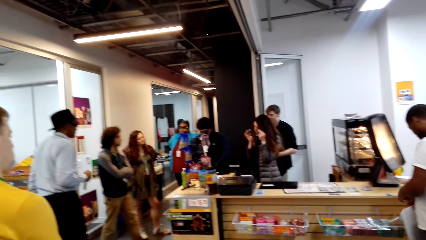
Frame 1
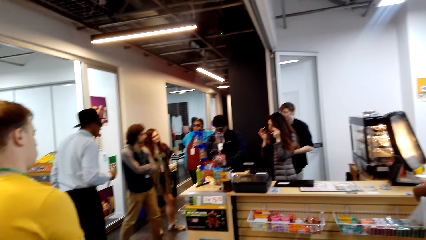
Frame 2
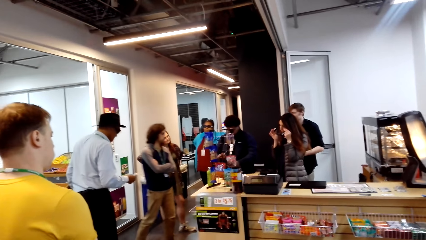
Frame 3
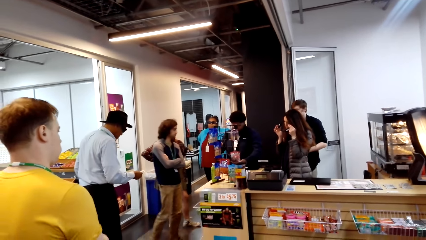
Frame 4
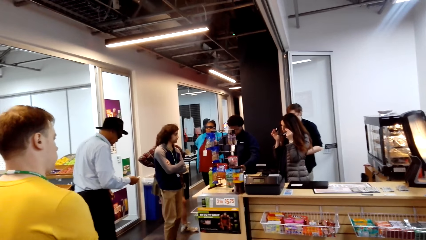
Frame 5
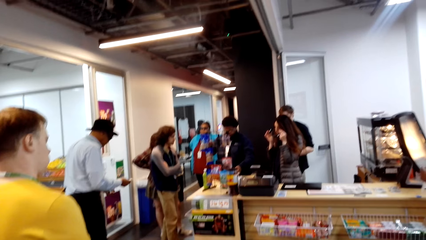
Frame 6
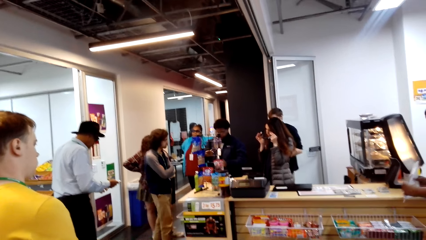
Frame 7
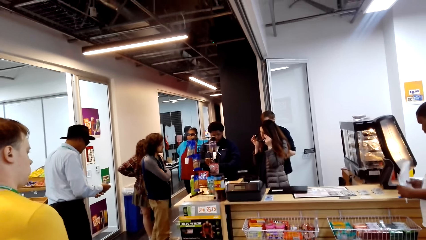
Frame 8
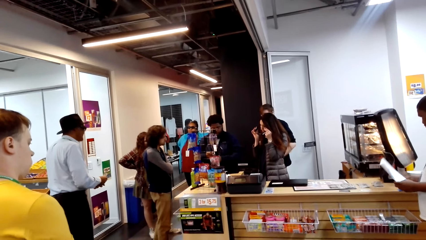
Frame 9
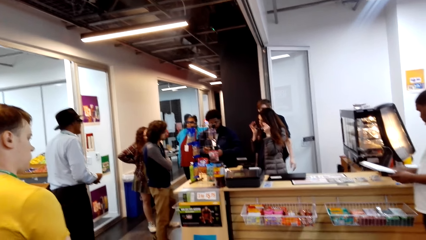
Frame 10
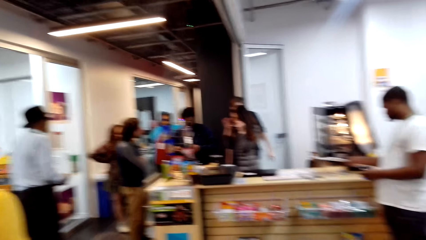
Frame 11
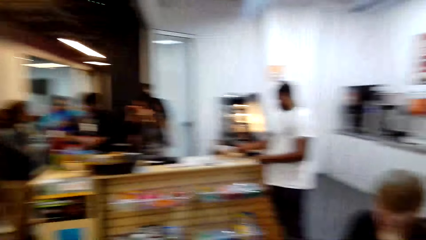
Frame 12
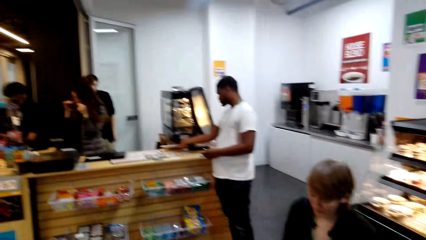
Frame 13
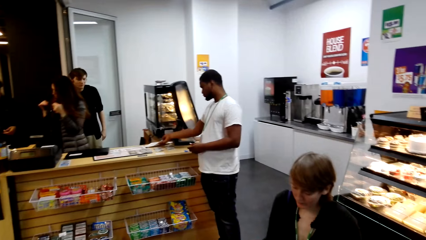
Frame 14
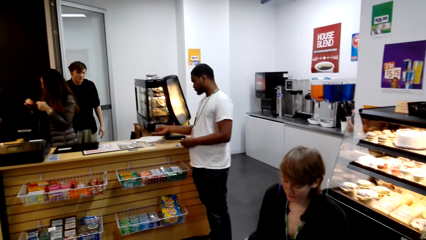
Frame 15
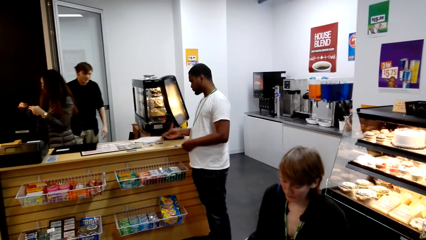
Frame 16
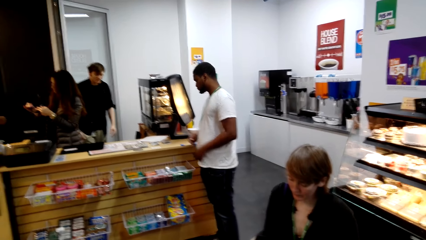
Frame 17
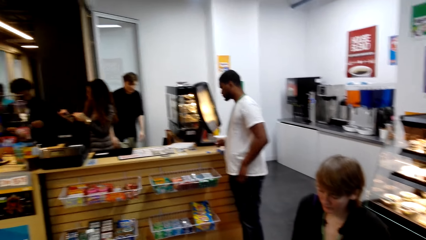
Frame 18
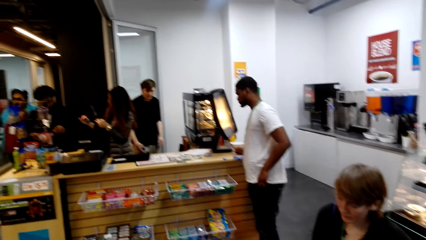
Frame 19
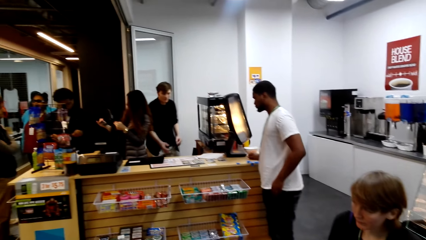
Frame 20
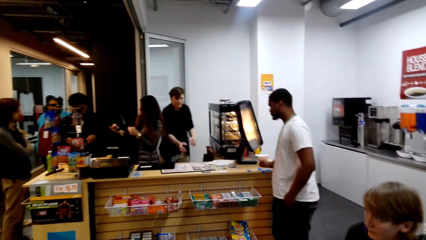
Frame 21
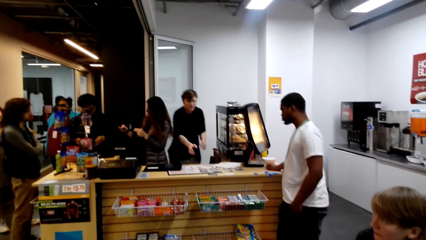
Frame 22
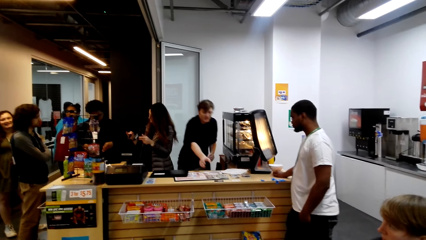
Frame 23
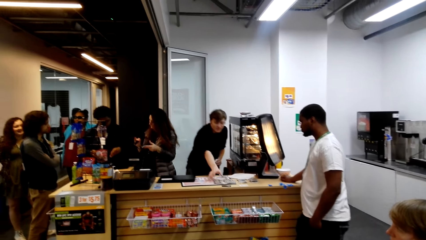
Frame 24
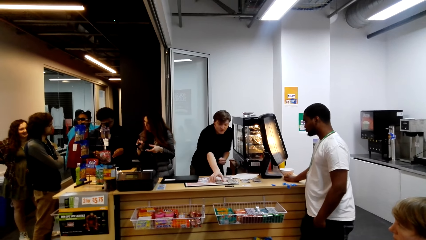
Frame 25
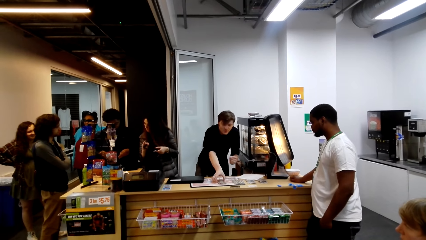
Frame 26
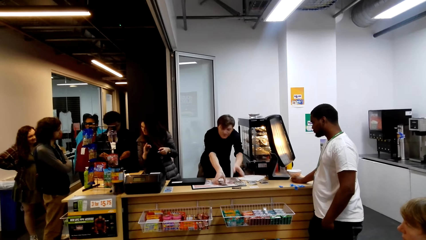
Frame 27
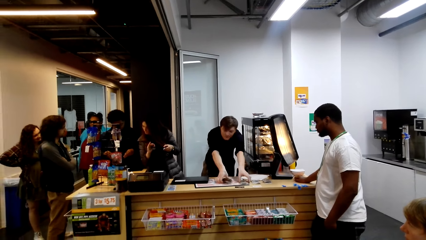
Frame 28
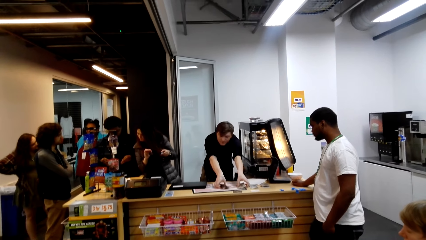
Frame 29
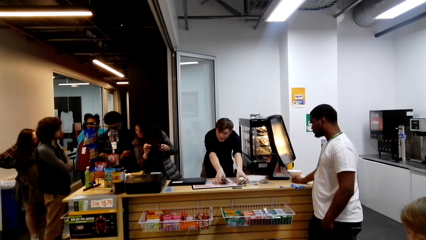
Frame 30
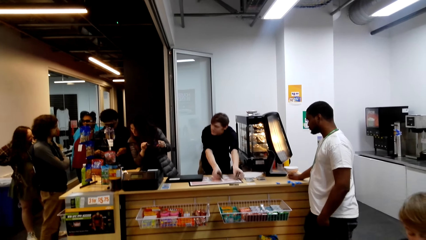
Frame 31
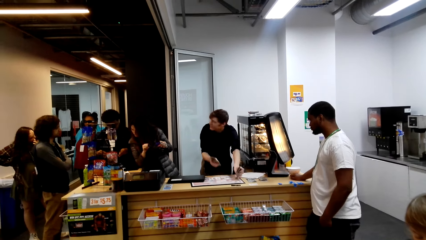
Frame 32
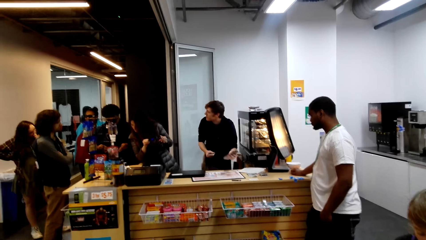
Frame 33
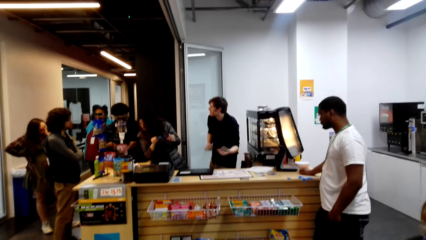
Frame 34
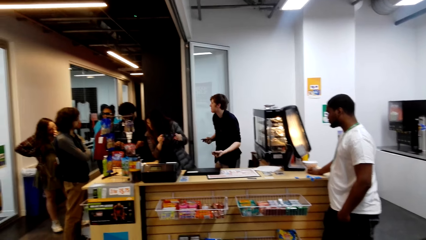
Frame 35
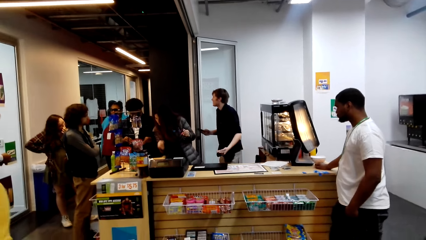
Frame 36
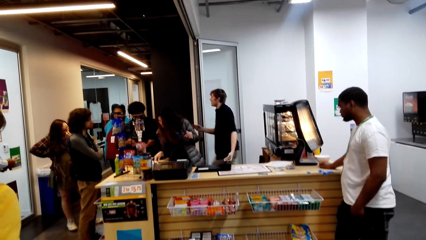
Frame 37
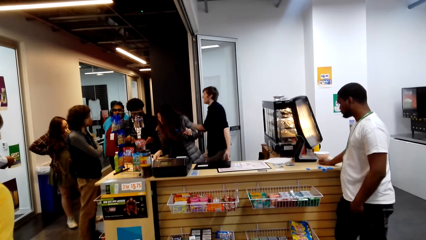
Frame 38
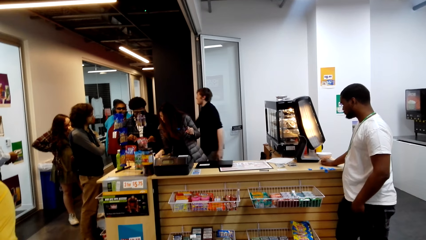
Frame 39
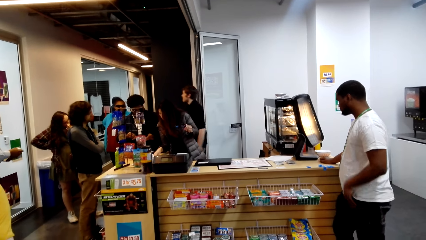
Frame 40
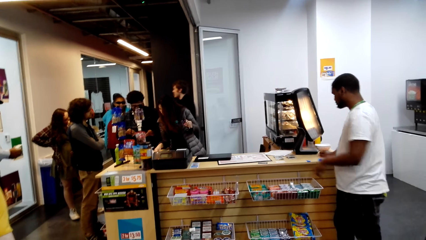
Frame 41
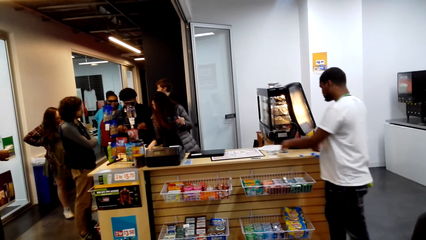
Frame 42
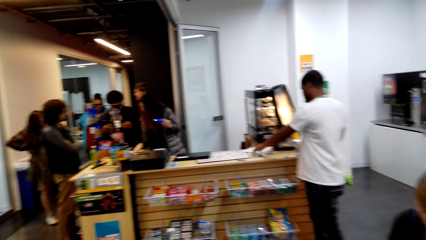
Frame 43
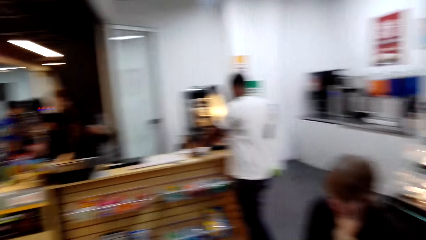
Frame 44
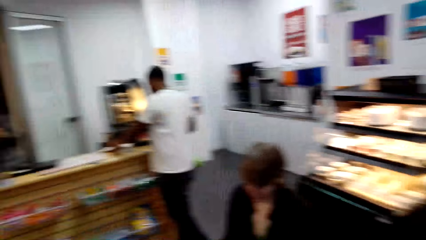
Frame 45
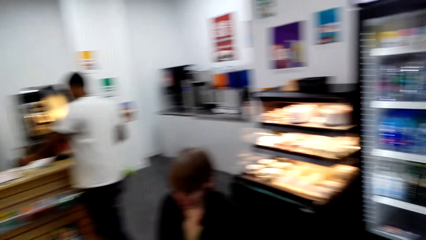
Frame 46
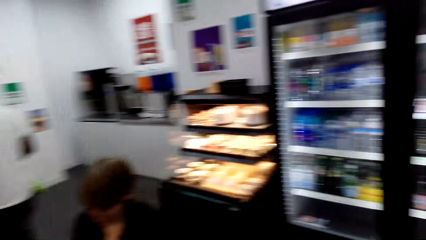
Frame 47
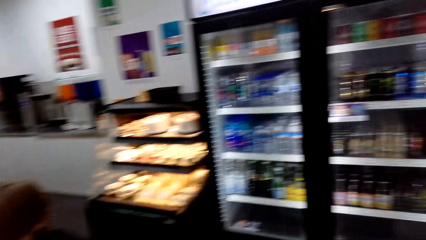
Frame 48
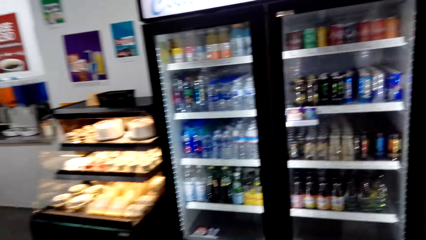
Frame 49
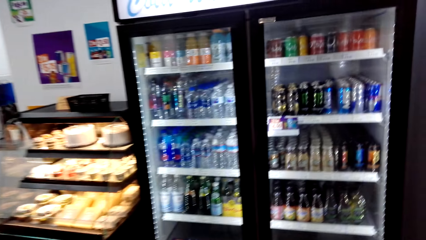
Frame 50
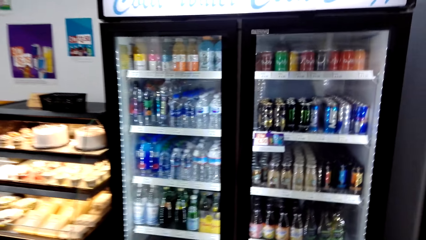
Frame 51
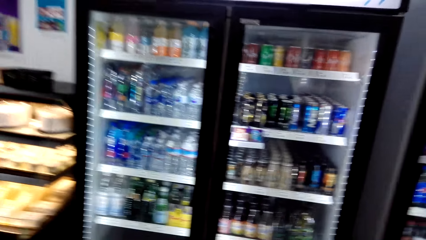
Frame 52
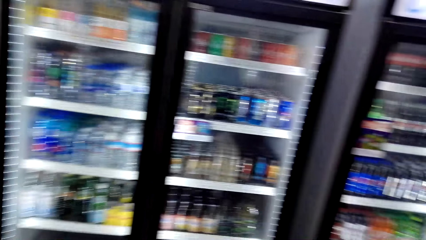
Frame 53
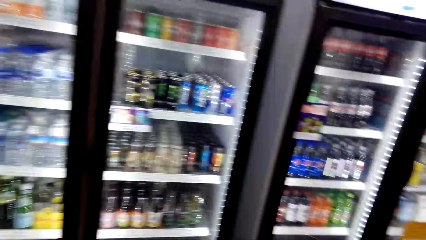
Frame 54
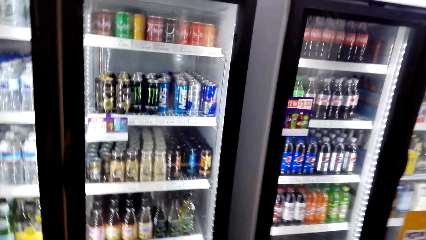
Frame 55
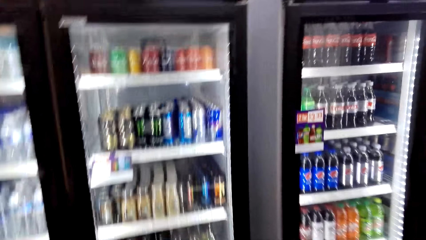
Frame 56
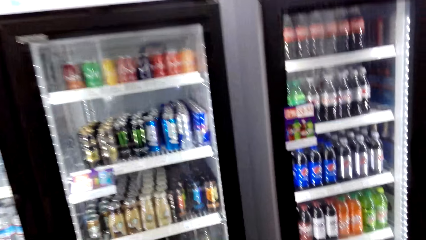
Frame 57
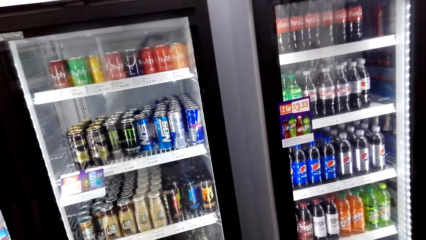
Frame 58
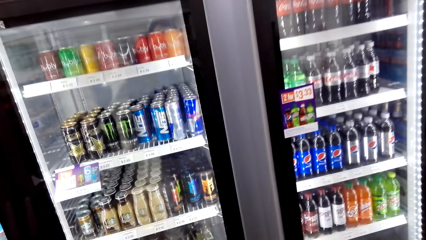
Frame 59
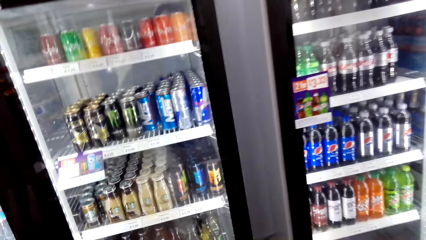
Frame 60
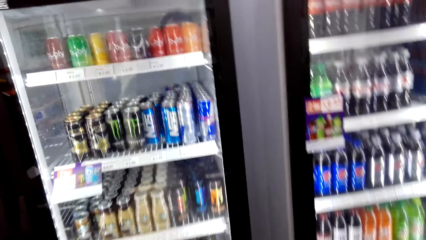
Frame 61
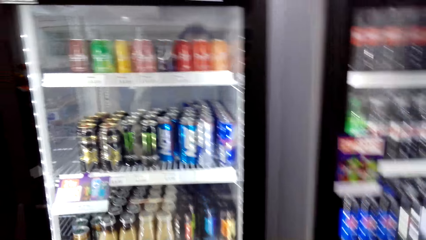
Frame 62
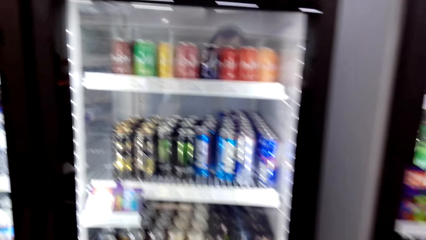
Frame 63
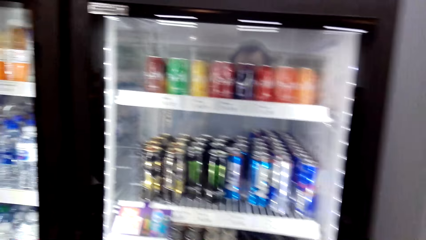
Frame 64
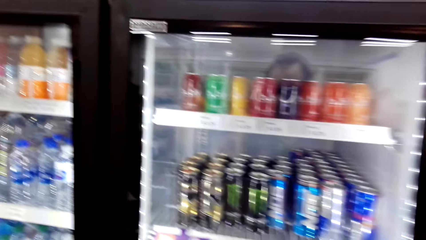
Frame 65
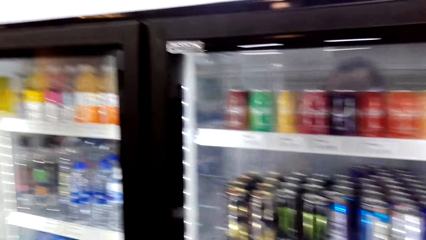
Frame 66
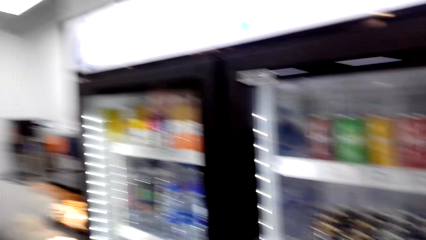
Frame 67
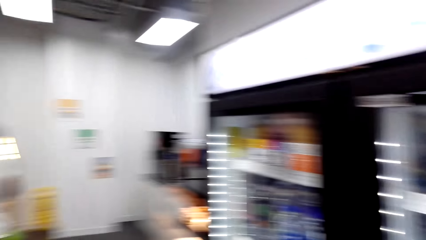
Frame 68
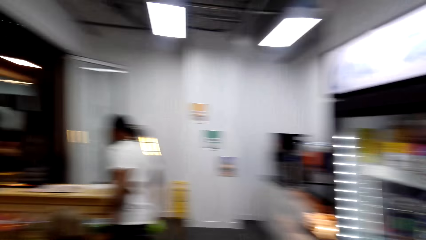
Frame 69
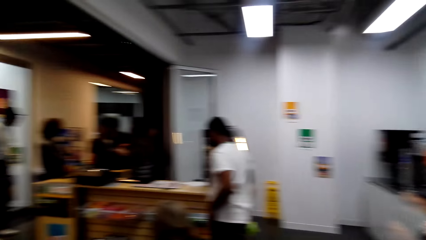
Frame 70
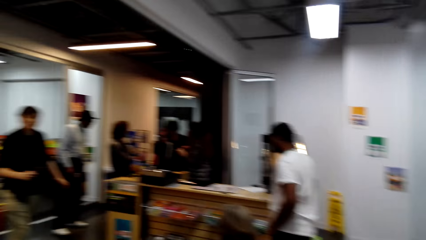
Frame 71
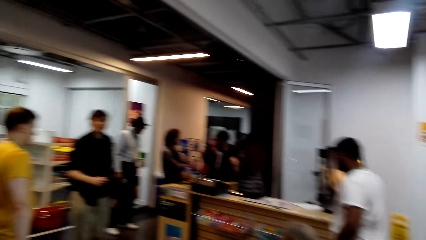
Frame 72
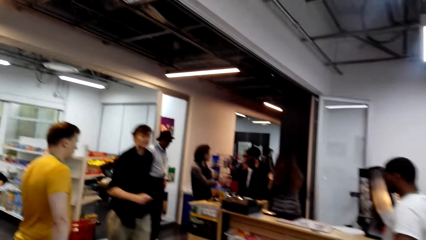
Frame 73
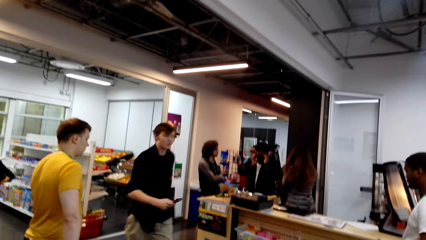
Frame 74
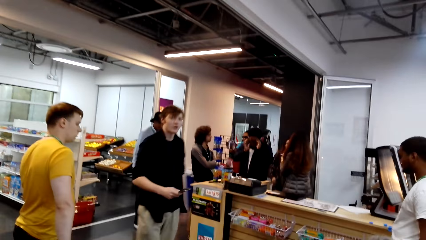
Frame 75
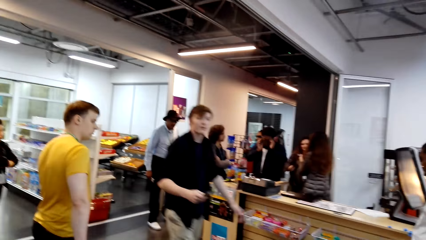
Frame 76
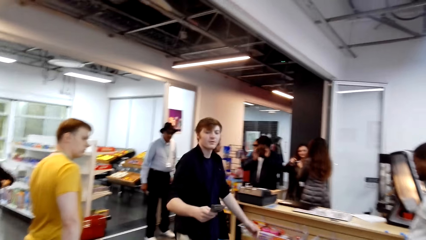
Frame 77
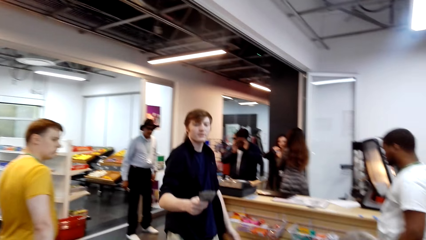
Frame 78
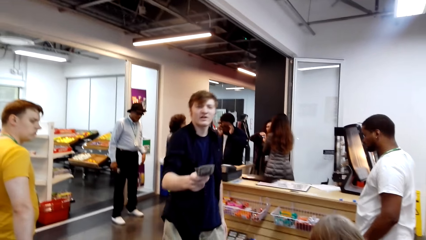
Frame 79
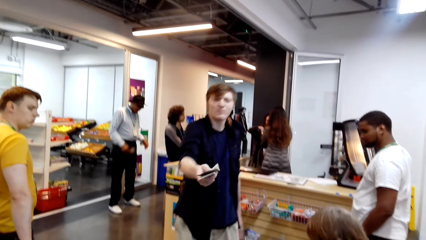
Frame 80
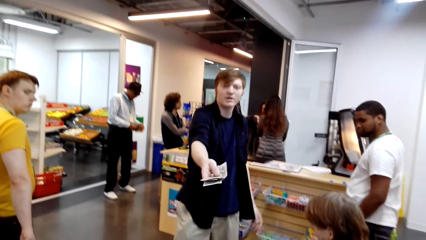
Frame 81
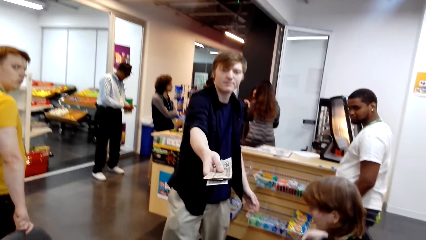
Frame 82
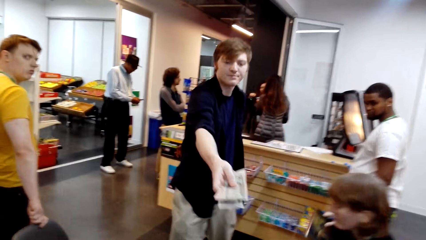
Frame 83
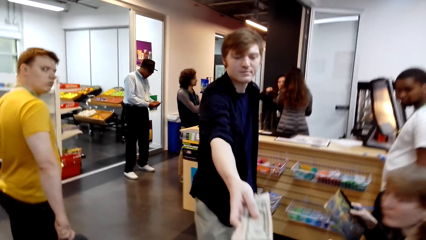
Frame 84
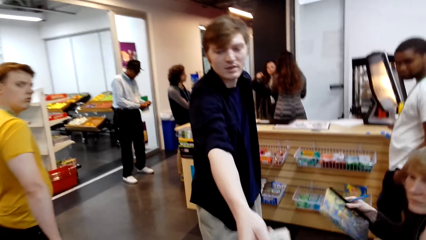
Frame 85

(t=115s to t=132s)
A man picks up the phone. The camera wearer turns around. They open the fridge. They turn around. The man walks towards the camera wearer.
